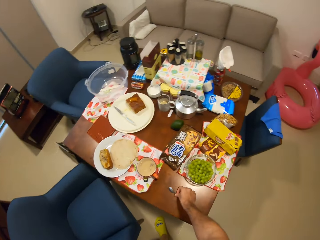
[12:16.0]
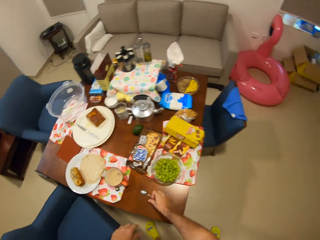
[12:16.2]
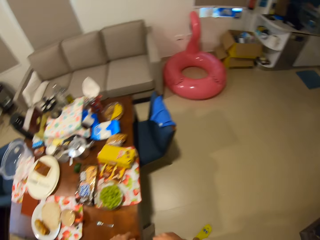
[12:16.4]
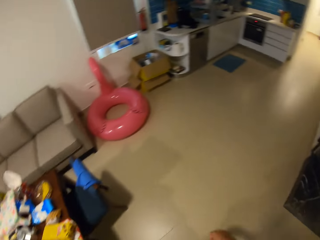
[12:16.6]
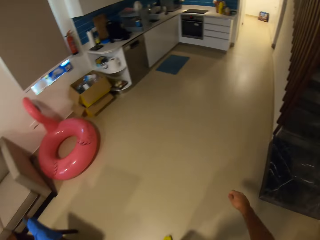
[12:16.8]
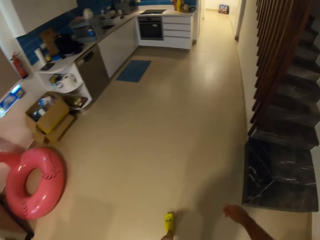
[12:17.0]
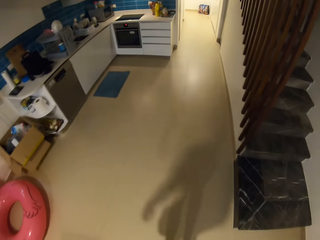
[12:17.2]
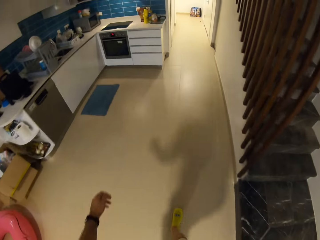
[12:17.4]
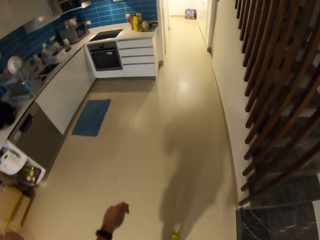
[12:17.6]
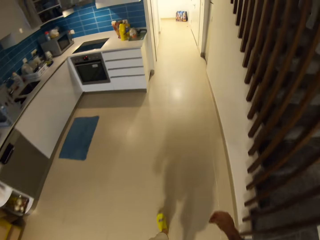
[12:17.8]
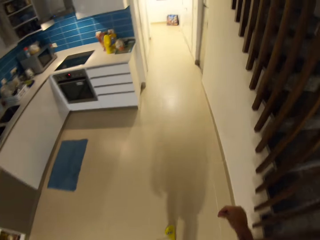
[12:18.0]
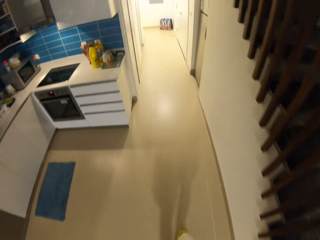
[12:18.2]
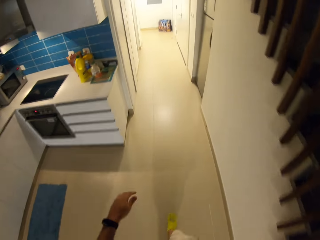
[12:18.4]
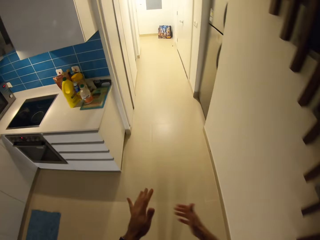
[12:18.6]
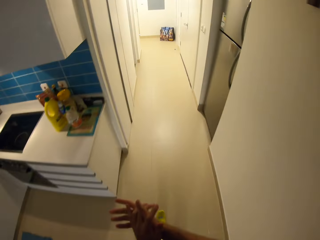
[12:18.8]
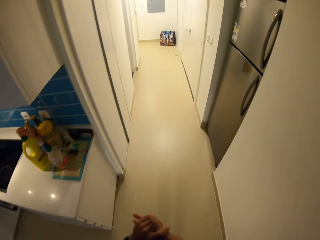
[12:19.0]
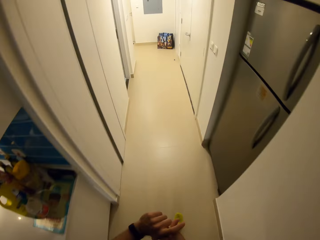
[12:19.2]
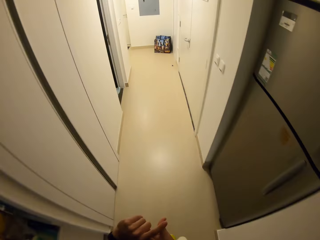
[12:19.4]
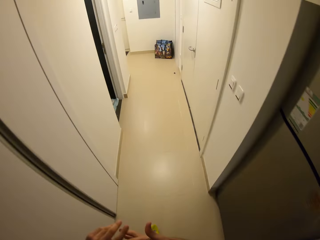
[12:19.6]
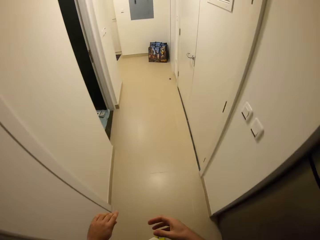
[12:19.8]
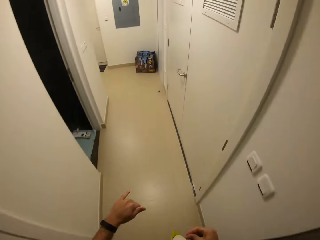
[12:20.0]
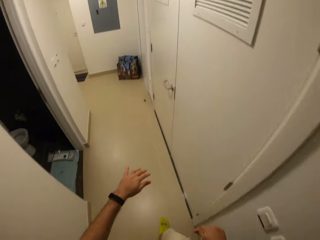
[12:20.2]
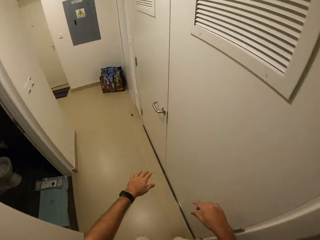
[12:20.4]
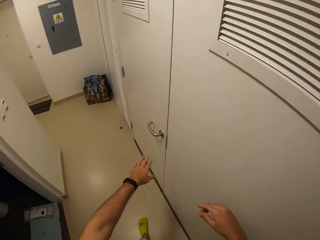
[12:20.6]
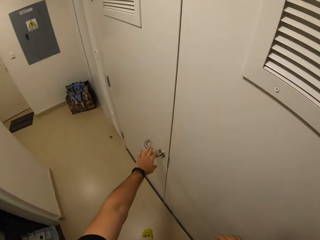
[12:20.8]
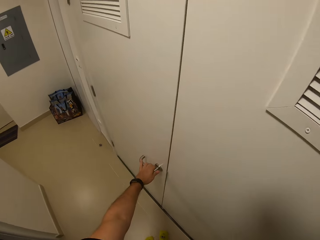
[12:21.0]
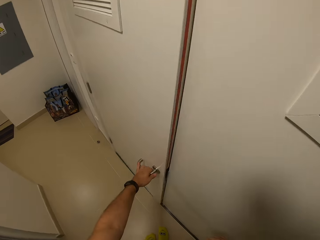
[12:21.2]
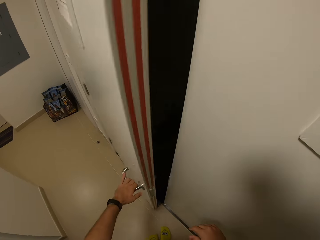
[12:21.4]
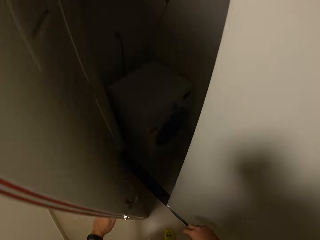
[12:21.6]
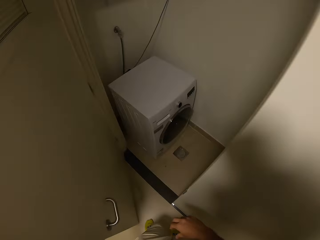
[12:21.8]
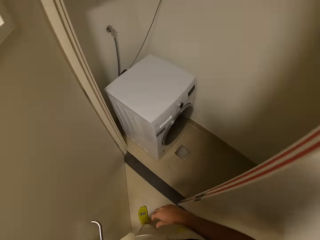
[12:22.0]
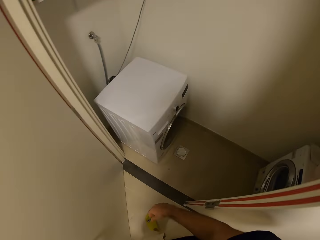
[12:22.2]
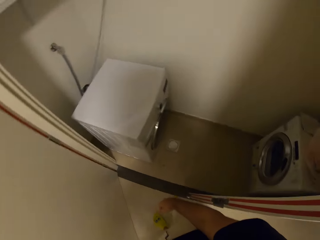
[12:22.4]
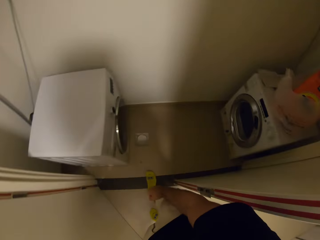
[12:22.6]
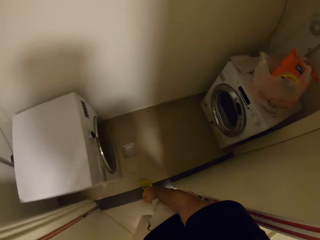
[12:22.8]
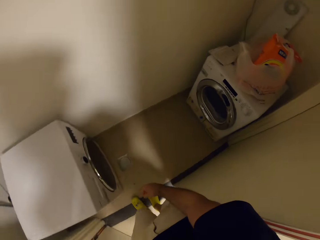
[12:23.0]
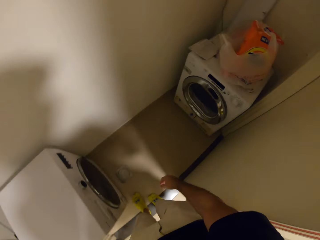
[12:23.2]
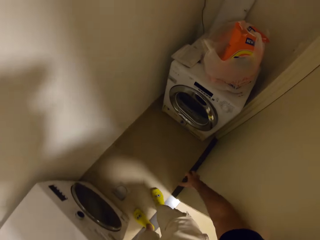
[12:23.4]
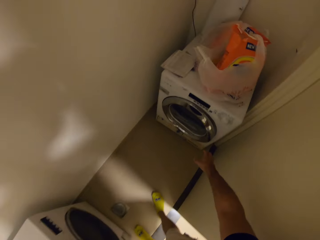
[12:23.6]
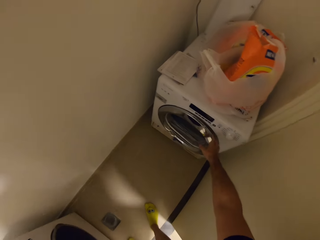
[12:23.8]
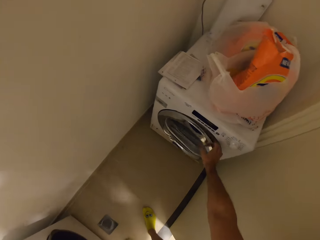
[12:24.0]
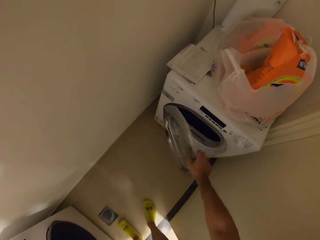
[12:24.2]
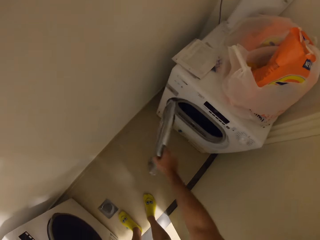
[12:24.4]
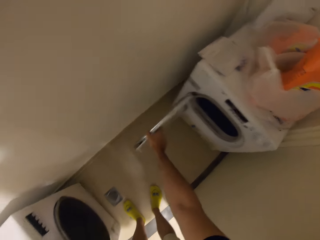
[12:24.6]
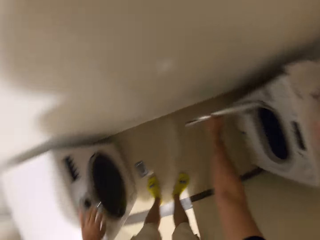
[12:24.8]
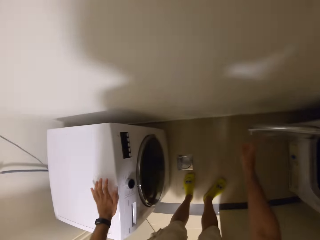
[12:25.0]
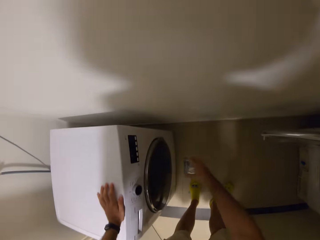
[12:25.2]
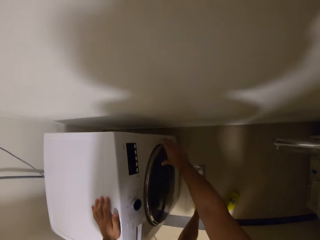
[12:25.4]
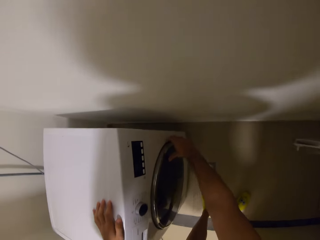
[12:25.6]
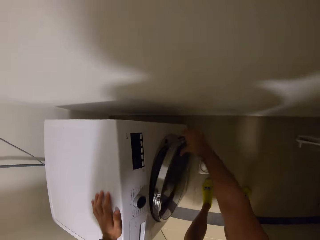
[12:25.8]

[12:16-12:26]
The camera wearer places the tea spoon in his right hand on the dining table. He walks in the room. He opens a door knob with his left hand. He opens a laundry machine door with his right hand.

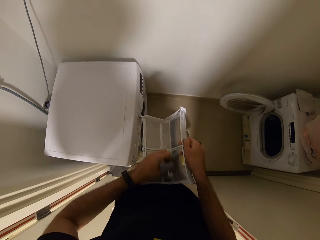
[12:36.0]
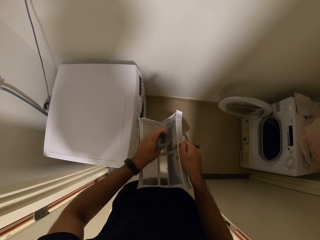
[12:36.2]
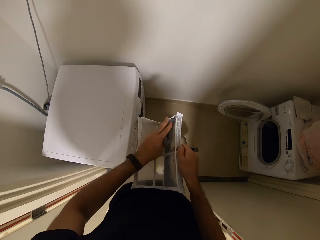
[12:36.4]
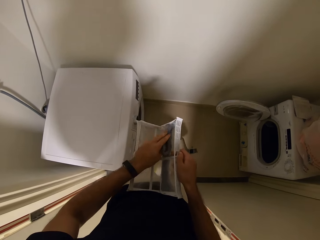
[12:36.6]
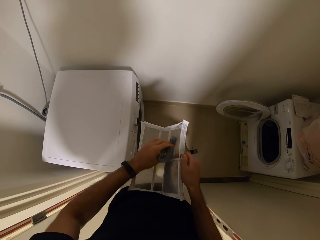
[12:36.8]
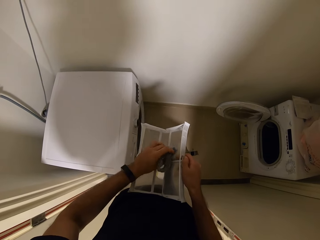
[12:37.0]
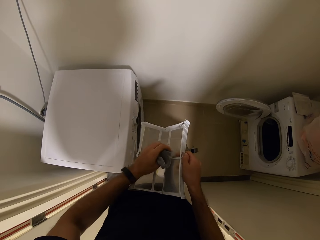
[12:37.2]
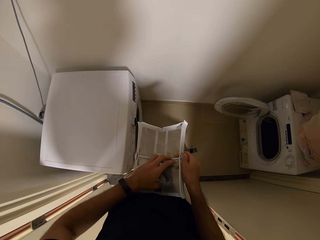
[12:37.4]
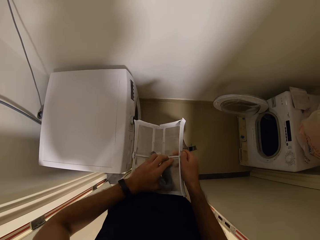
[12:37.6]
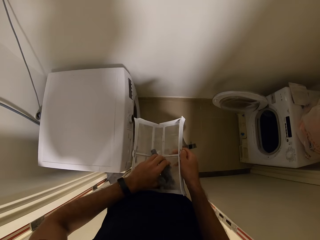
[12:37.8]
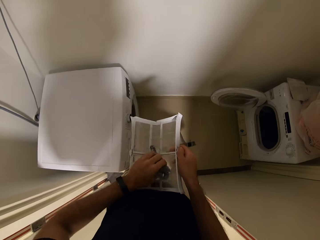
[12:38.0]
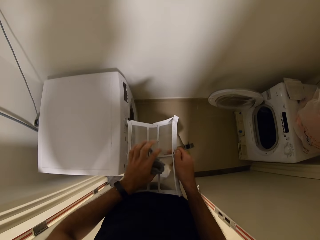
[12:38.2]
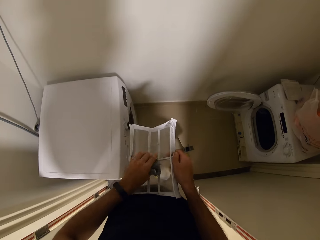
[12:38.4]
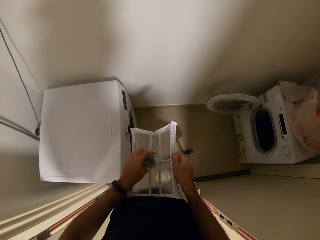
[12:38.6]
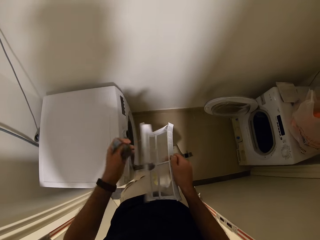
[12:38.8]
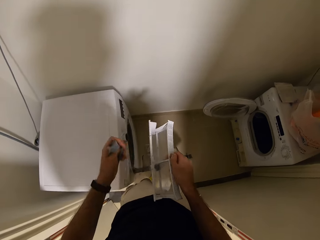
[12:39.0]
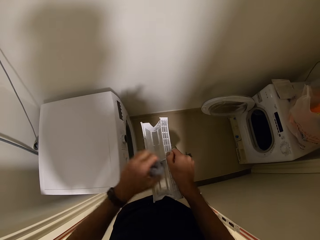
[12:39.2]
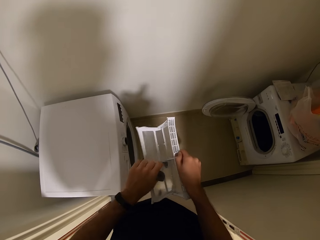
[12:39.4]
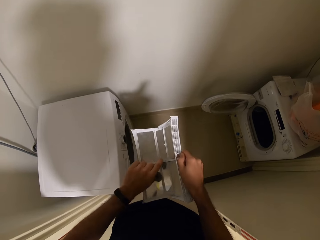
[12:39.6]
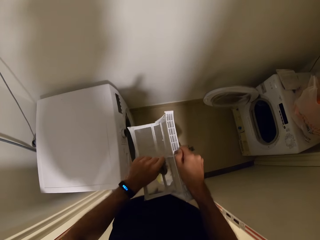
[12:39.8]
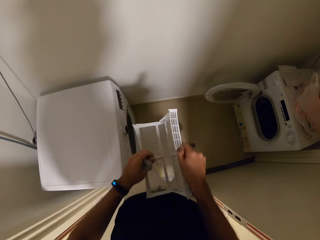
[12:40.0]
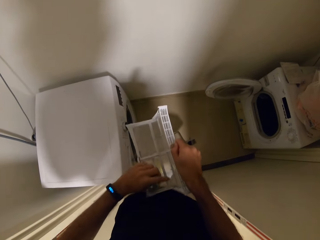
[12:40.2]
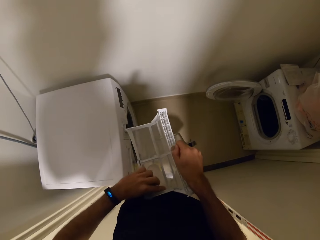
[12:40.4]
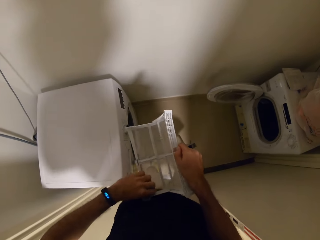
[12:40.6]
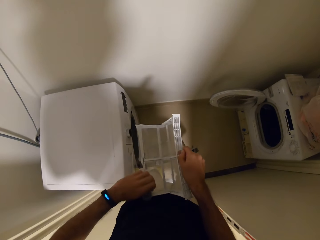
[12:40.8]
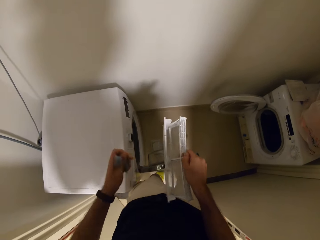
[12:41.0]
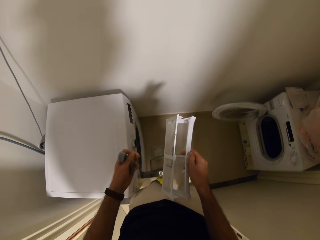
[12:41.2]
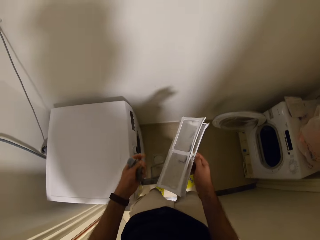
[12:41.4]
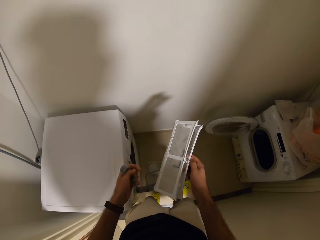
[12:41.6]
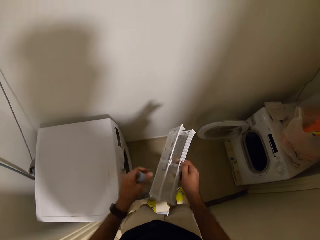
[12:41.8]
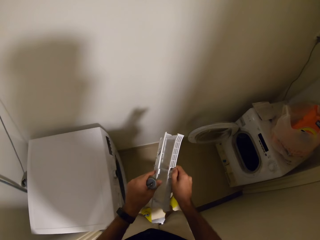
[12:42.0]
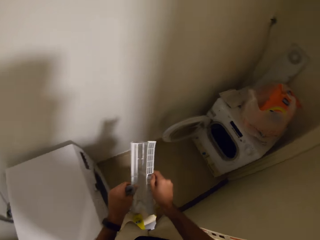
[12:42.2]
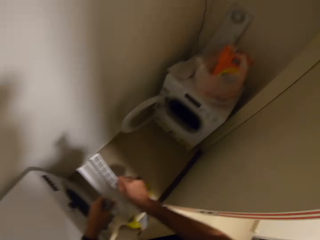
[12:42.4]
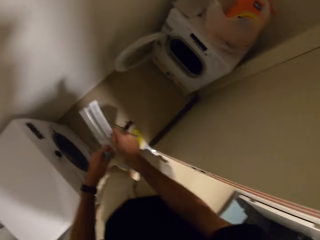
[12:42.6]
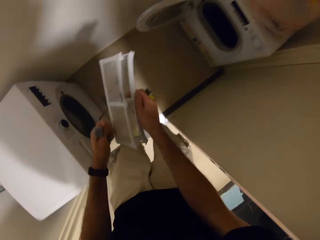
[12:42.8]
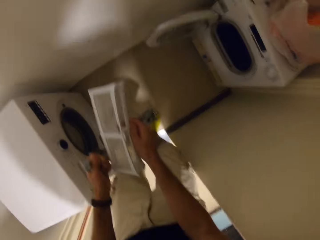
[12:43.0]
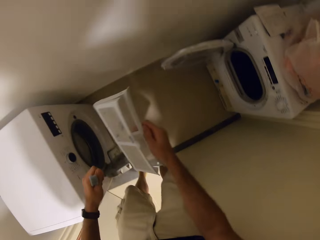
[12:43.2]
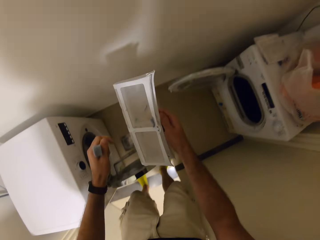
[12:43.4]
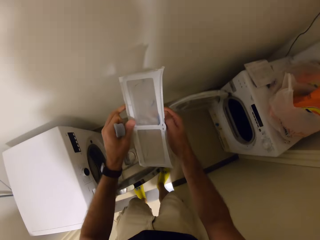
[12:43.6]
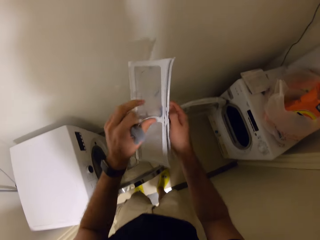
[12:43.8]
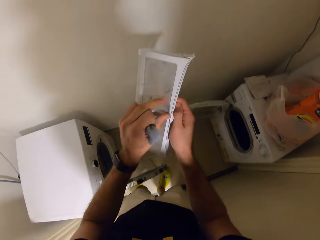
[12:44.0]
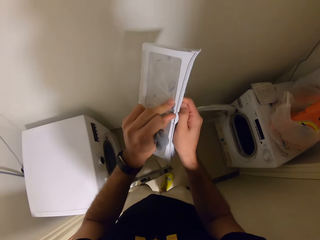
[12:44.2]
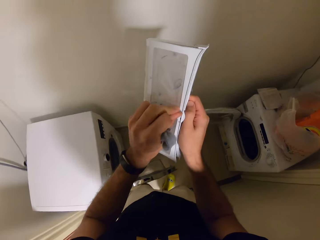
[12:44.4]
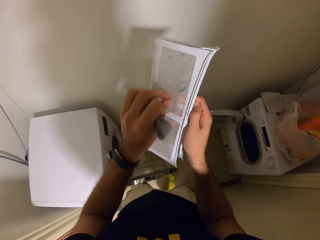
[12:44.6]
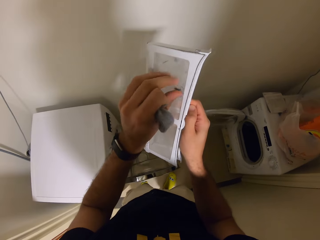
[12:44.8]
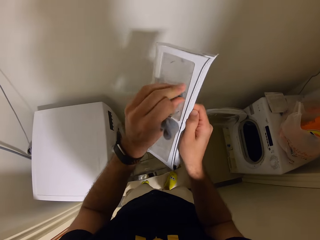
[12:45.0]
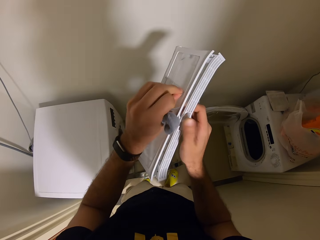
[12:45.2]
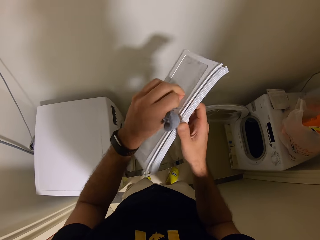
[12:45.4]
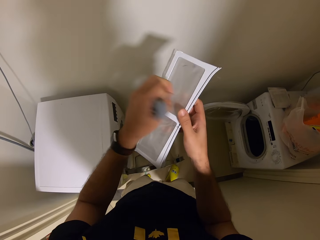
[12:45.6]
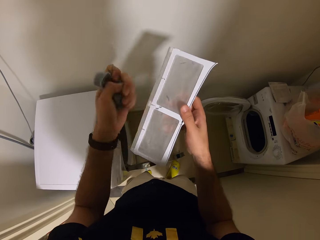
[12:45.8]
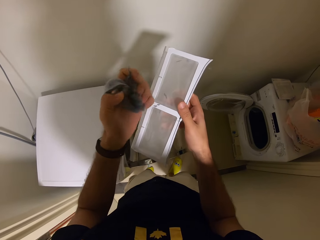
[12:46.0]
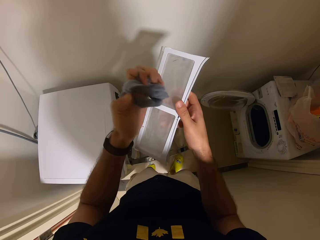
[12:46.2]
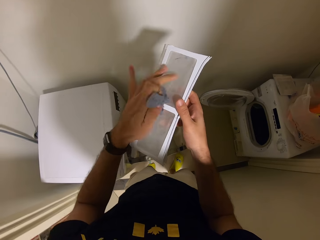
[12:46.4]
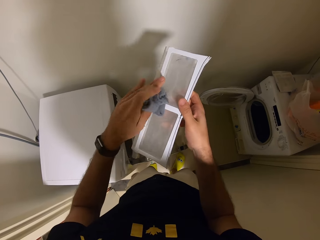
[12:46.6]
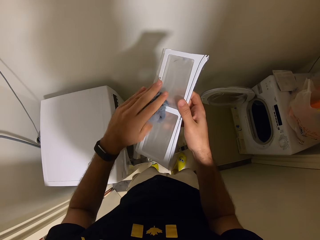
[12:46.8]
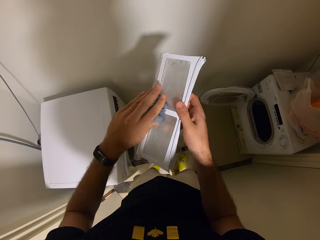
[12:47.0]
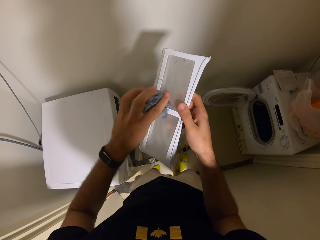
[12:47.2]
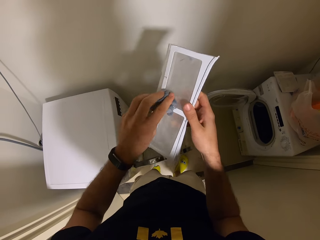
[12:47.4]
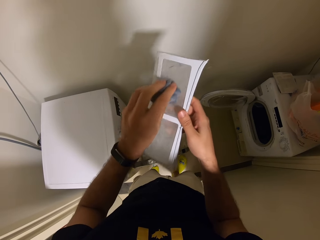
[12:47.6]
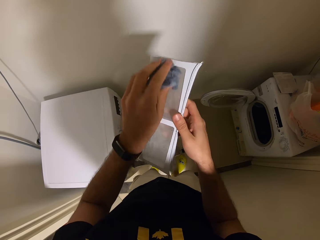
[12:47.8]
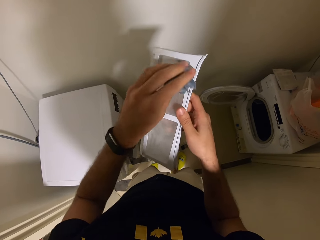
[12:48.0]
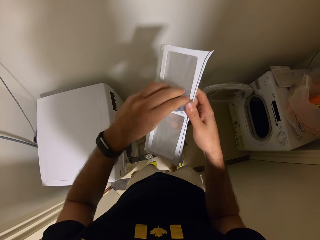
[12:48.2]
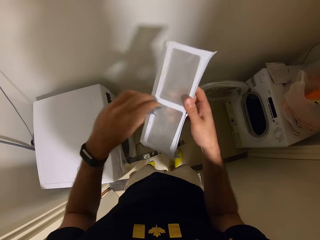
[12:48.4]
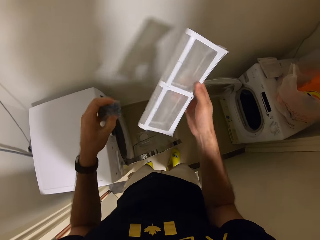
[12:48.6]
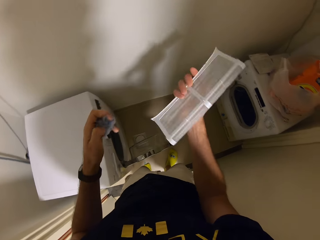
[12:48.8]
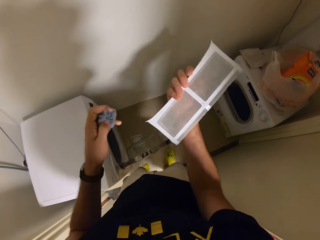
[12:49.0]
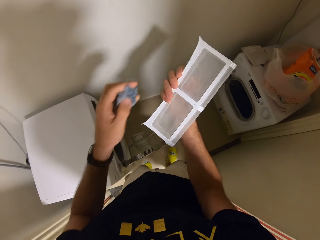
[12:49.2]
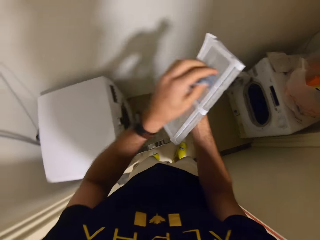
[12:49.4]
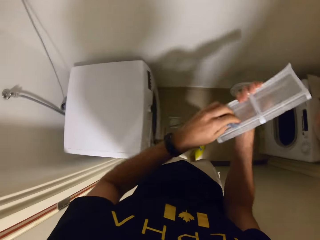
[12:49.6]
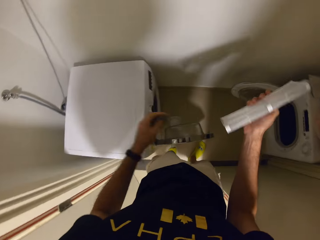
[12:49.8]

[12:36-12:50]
The camera wearer wipes the plastic piece. They lift the plastic. They wipe the plastic piece.
